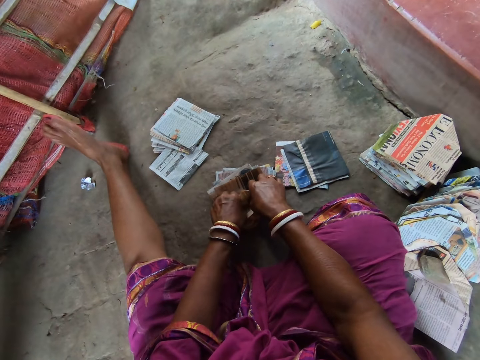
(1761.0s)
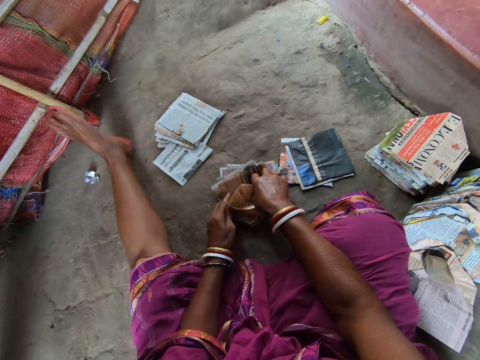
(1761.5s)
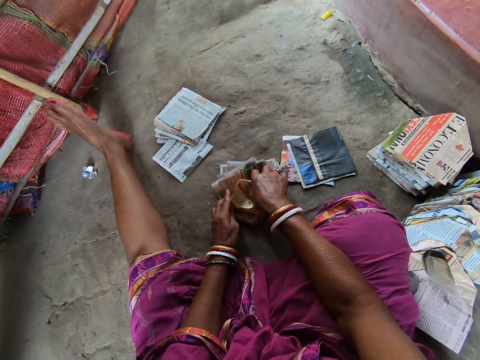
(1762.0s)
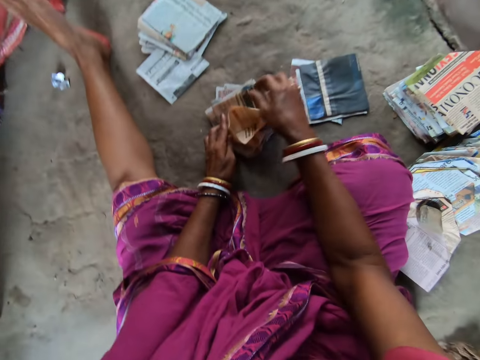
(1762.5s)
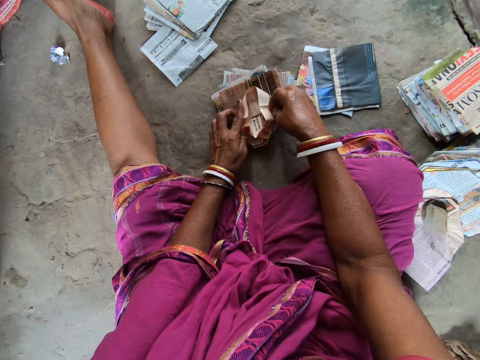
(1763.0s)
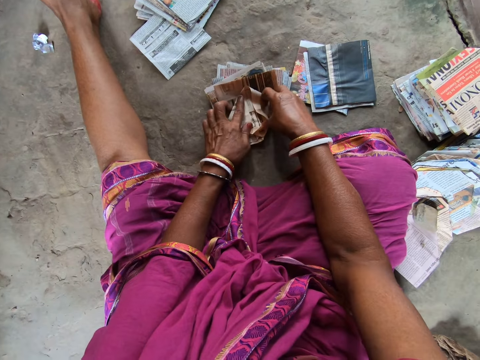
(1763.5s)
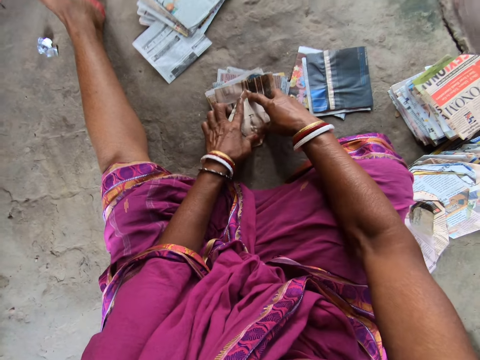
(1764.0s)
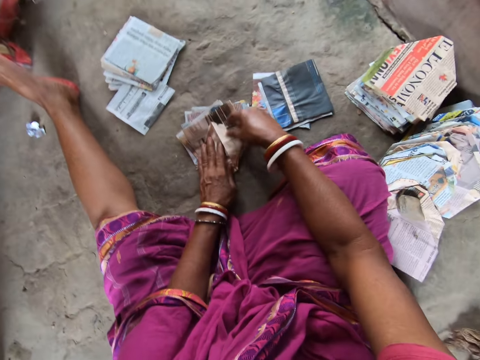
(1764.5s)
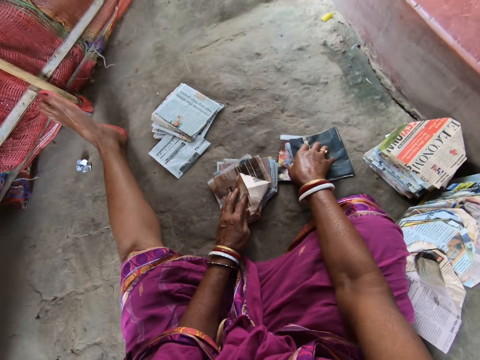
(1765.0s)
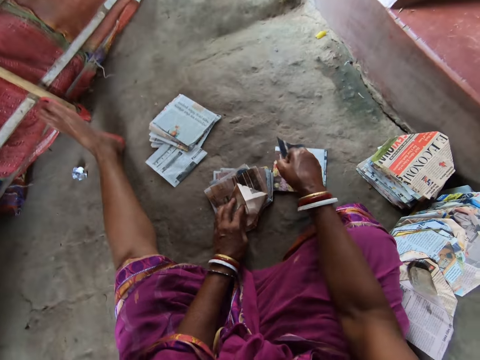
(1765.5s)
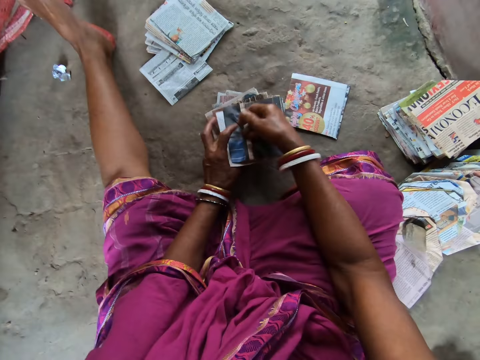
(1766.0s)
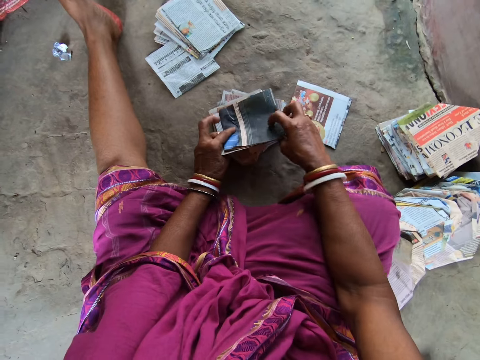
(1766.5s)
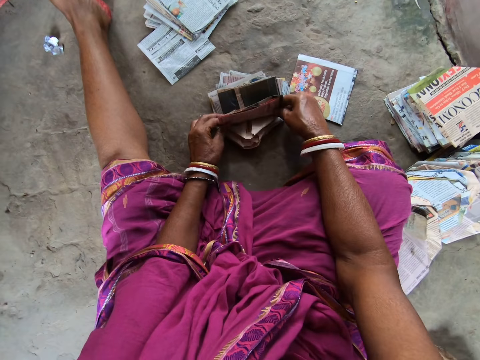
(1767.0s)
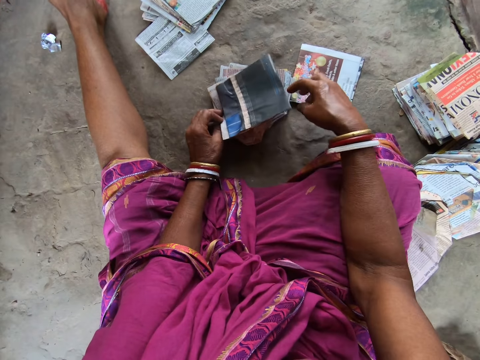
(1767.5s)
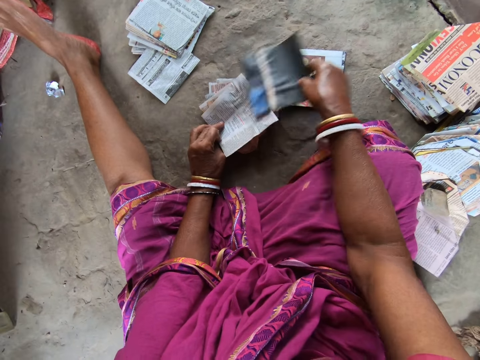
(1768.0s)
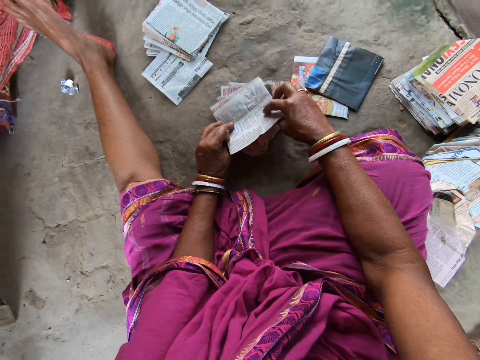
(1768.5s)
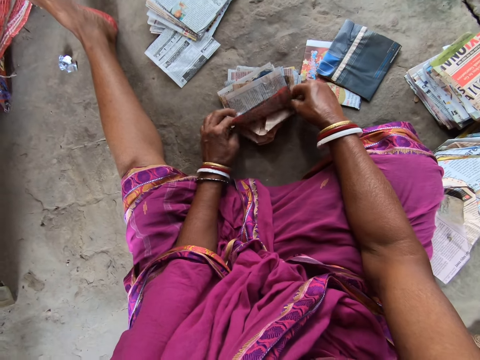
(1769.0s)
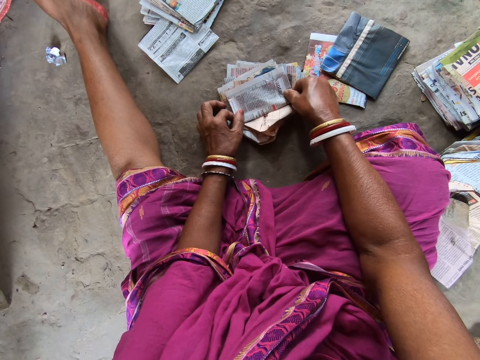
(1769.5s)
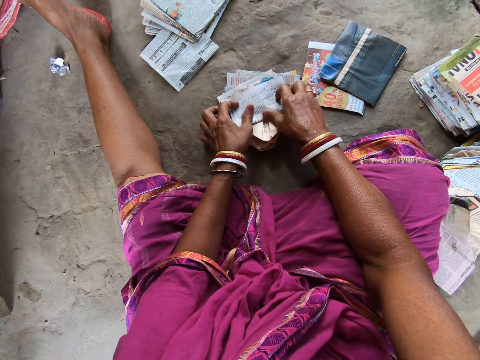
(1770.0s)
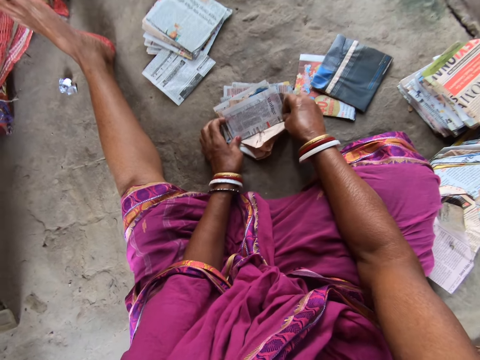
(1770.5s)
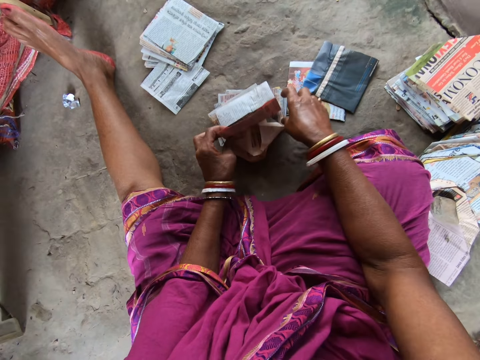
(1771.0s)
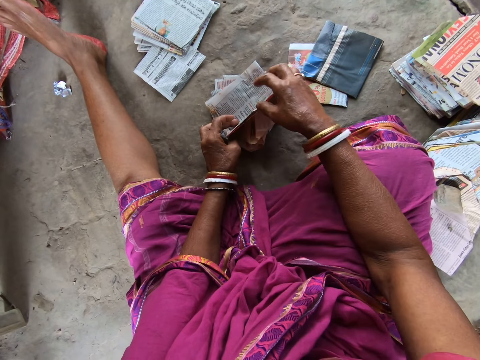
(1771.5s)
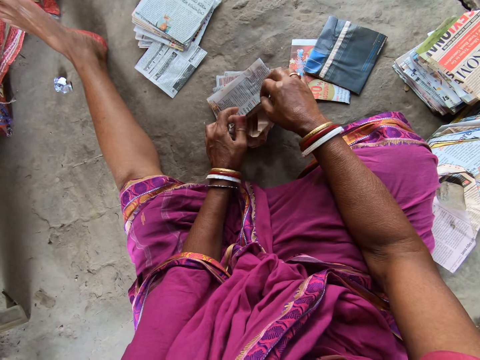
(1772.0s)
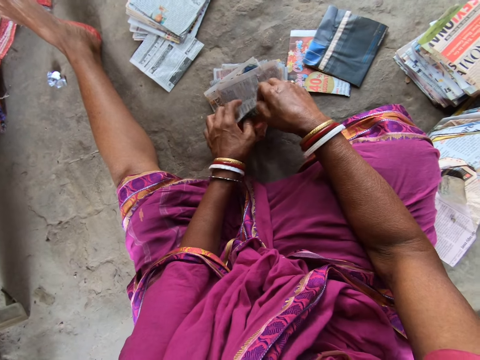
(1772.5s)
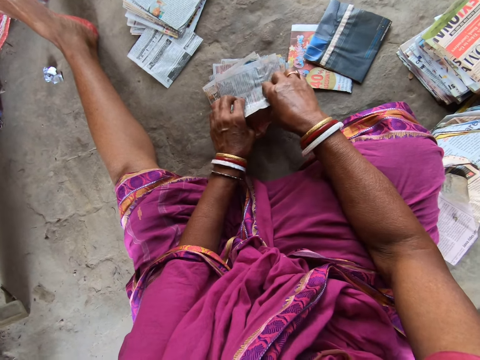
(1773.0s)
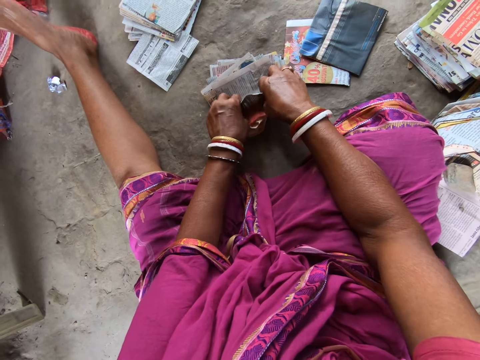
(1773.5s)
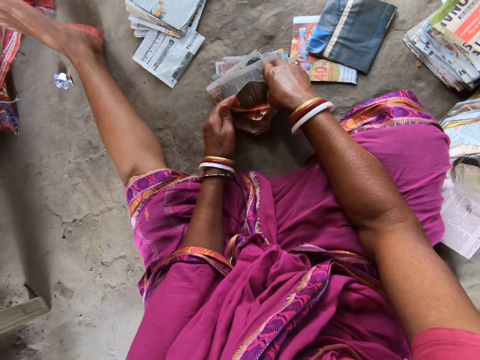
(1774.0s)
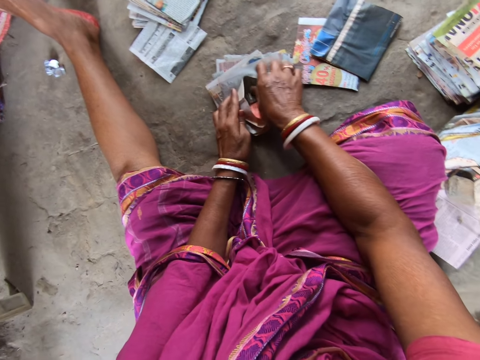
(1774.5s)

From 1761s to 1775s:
The camera wearer talks. She picks a piece of paper from the pile of papers on the floor with her right hand. She puts the piece of paper in her right hand on the pieces of paper on the floor. She folds the piece of paper on the pieces of paper on the floor with both hands. She removes the piece of paper from the pieces of paper on the floor with her right hand. She throws the piece of paper in her right hand on the floor. She folds the piece of paper on the pieces of paper on the floor with both hands. She puts the paper down.

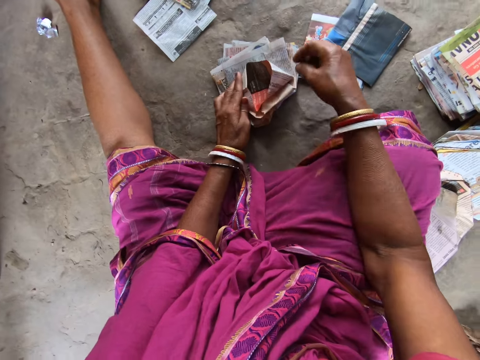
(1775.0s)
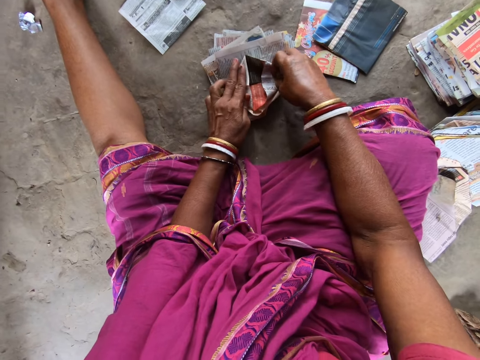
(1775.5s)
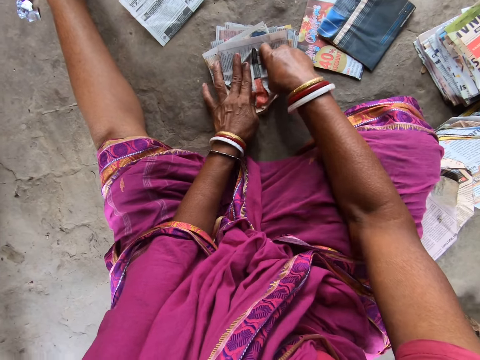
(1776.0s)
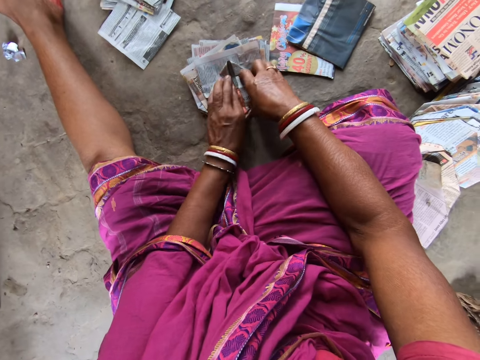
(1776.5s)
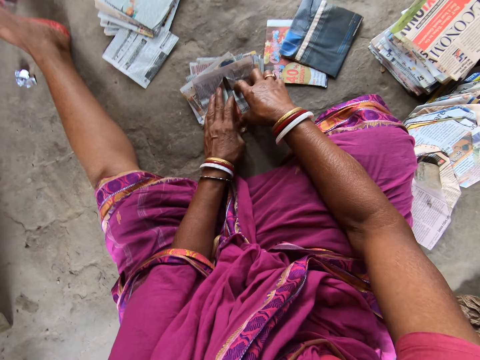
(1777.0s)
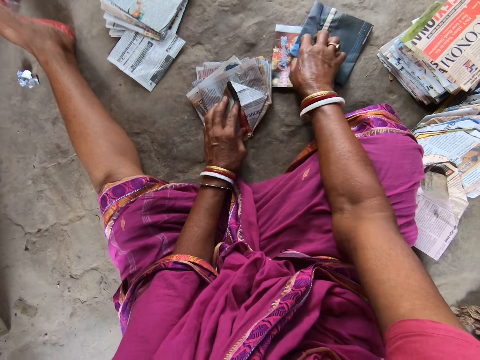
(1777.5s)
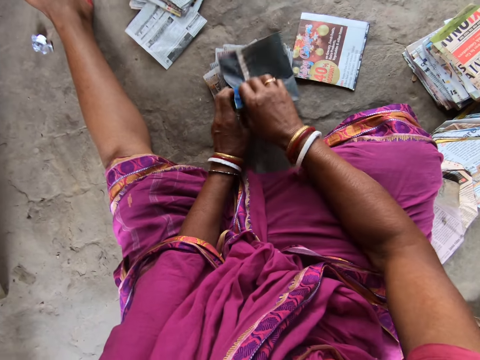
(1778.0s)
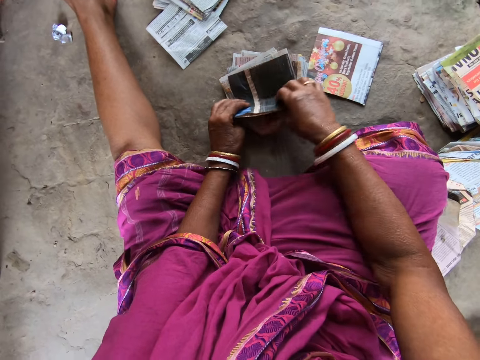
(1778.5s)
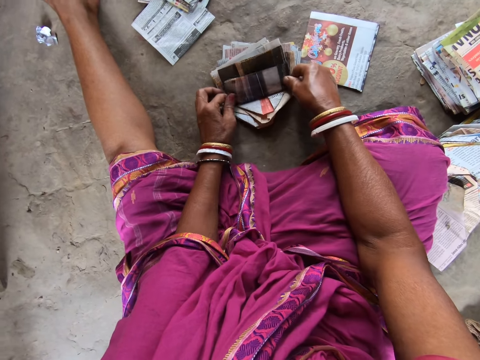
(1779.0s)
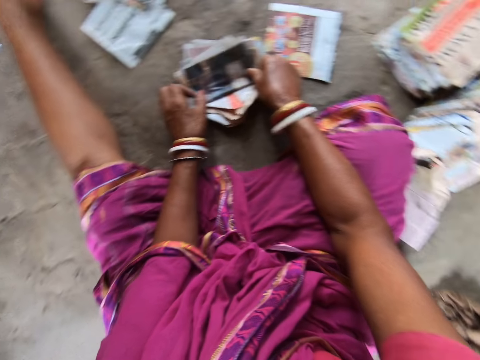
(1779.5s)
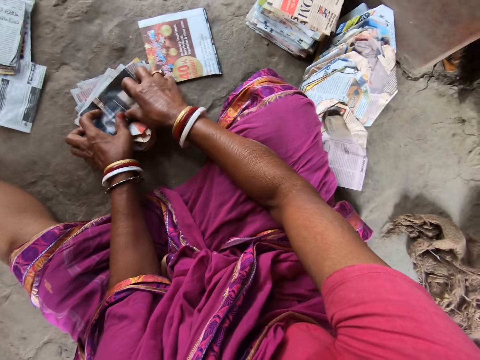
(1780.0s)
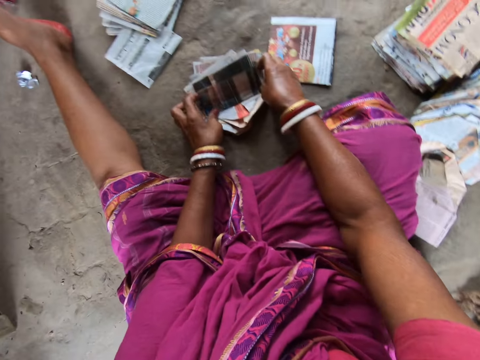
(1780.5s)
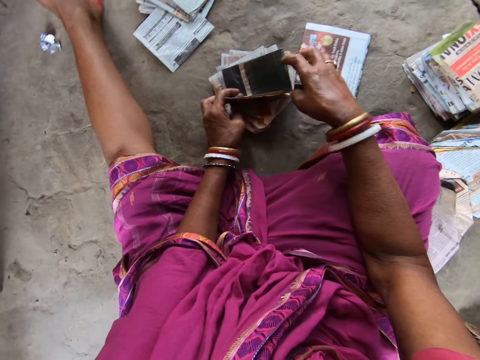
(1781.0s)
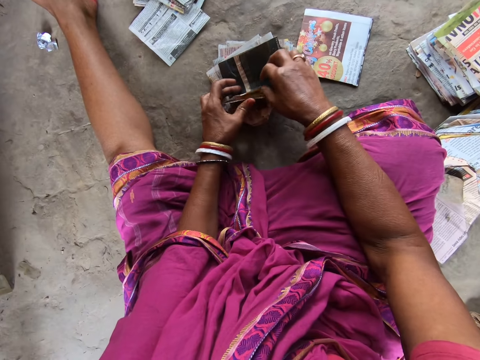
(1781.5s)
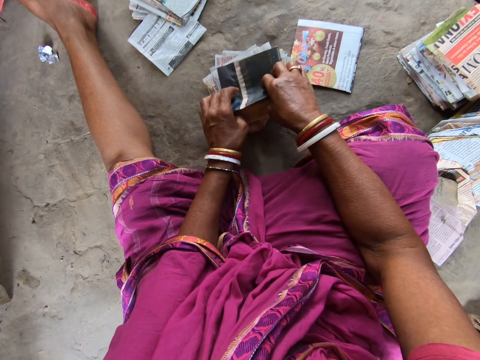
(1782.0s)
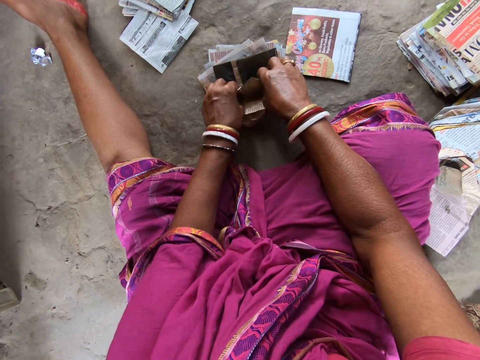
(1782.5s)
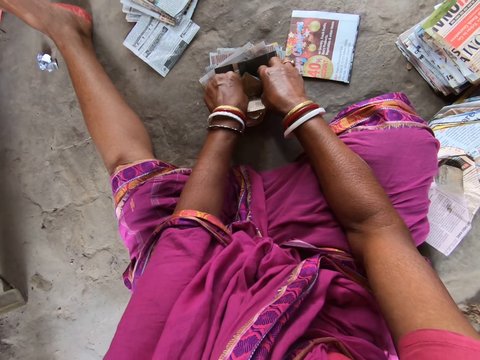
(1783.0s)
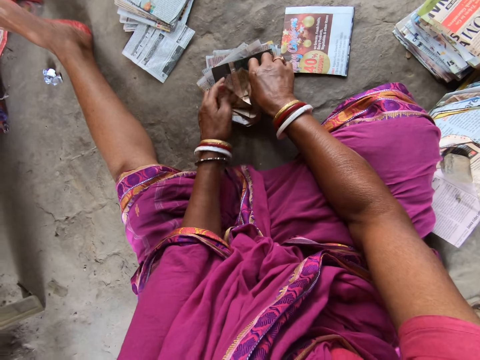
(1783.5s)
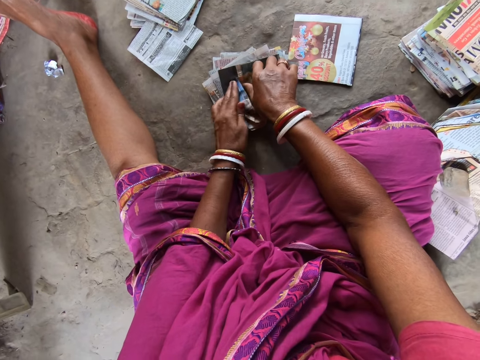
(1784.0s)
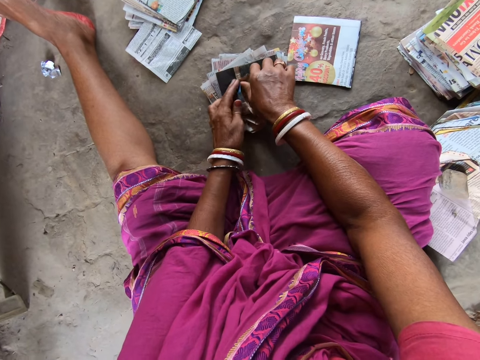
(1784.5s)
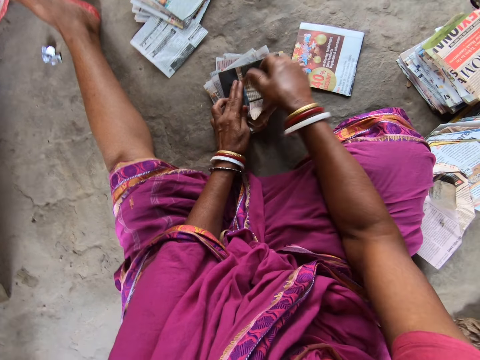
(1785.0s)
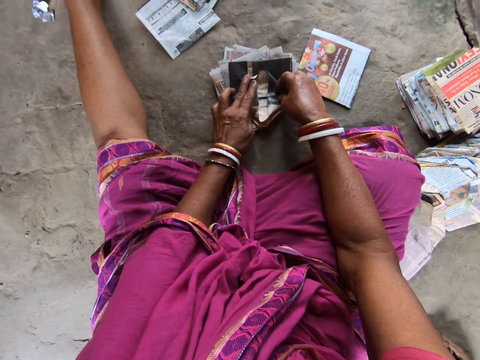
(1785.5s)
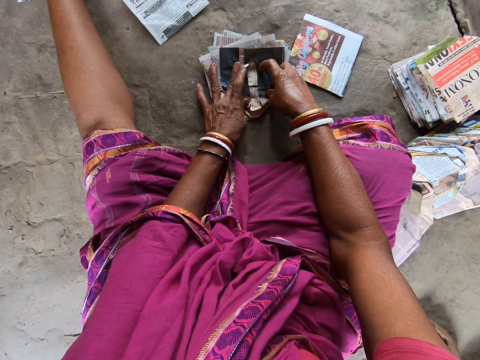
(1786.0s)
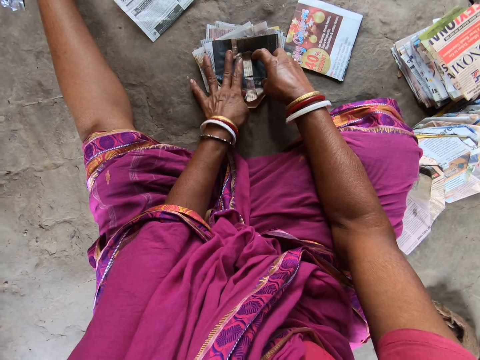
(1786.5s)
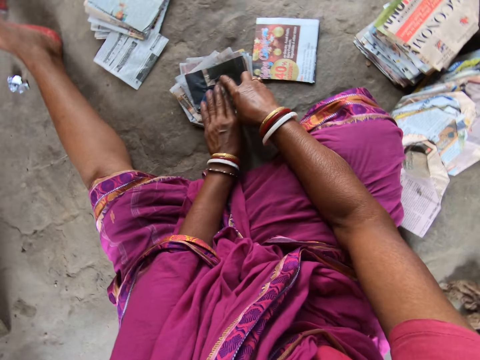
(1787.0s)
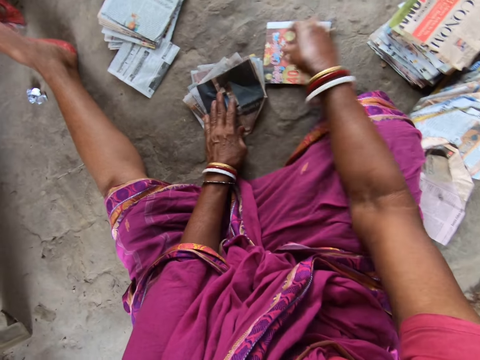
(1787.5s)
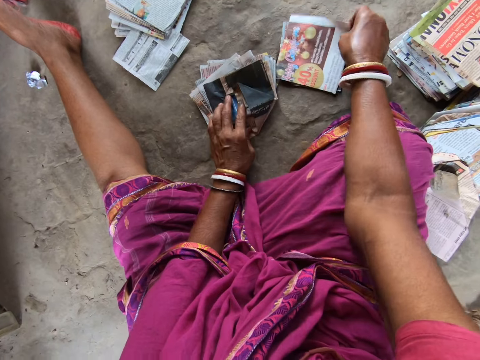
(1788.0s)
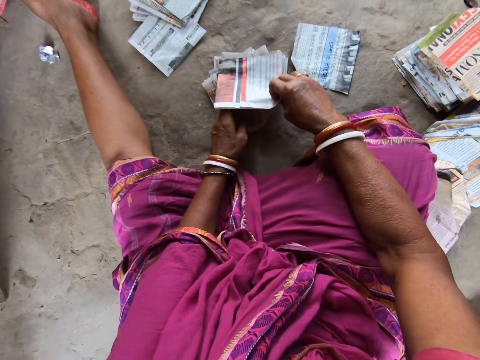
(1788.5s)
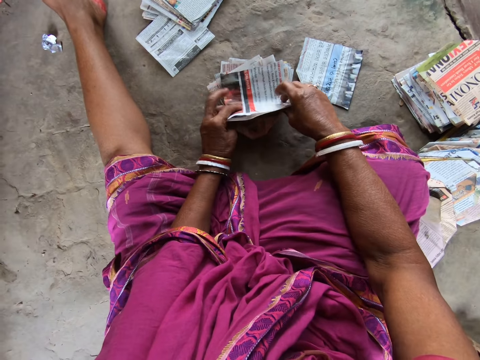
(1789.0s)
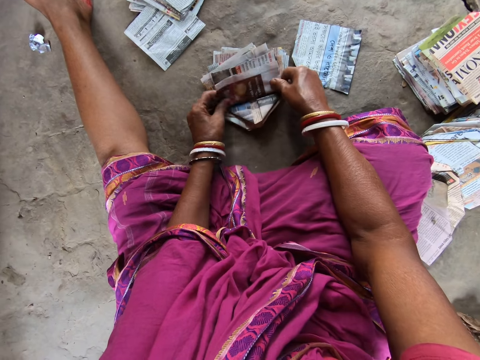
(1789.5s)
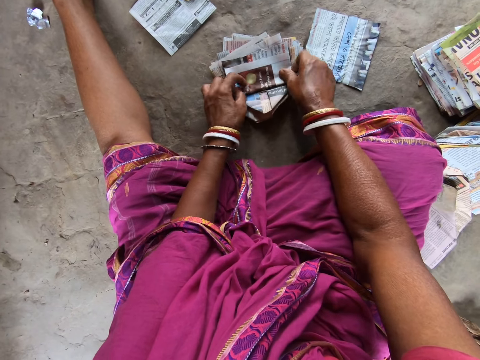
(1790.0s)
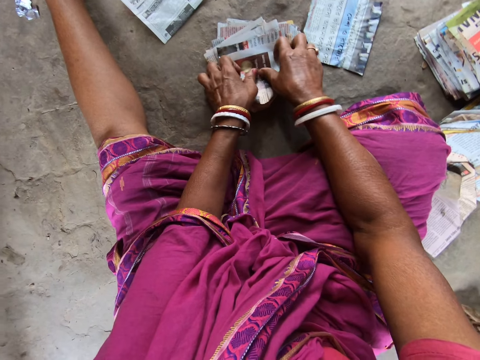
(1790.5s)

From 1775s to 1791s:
The camera wearer picks a piece of paper from the pile of papers on the floor with her right hand. She puts the piece of paper in her right hand on the pieces of paper on the floor. She folds the piece of paper on the pieces of paper on the floor with both hands. She picks paper. She picks a piece of paper from the pile of papers on the floor with her right hand. She puts the piece of paper in her right hand on the pieces of paper on the floor. She folds the piece of paper on the pieces of paper on the floor with both hands.
